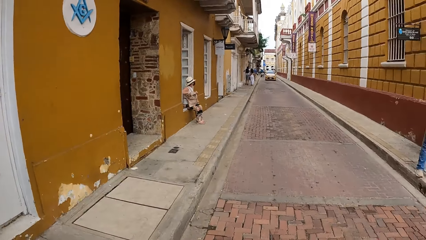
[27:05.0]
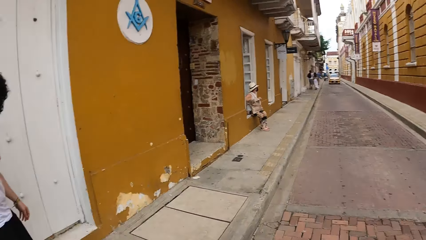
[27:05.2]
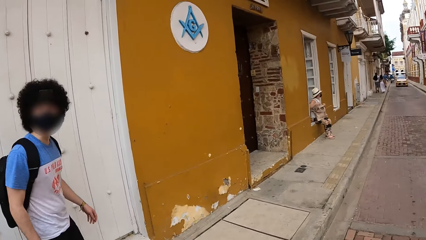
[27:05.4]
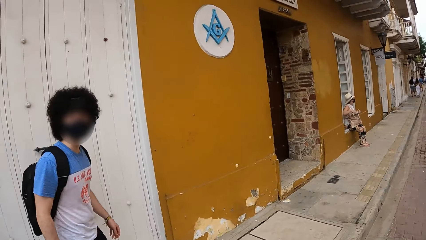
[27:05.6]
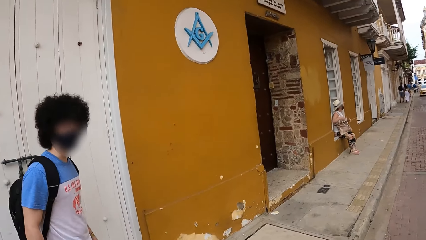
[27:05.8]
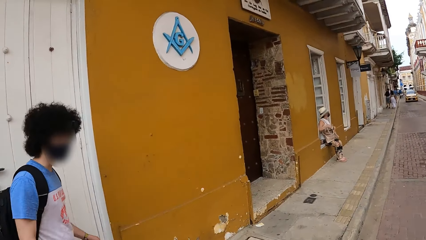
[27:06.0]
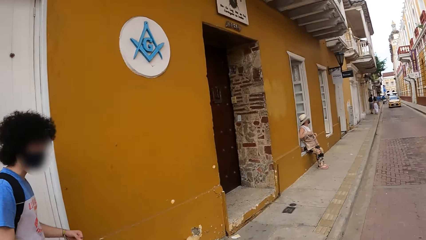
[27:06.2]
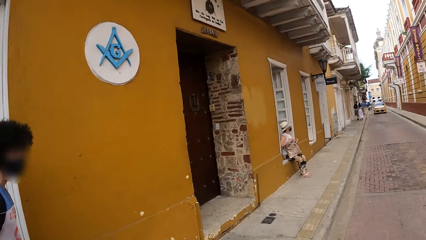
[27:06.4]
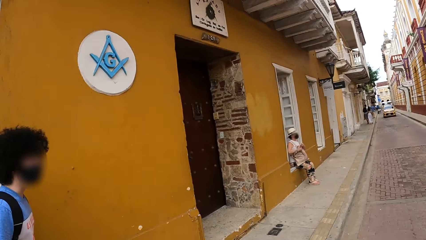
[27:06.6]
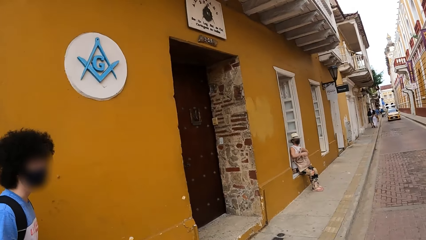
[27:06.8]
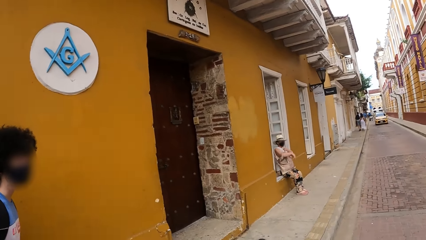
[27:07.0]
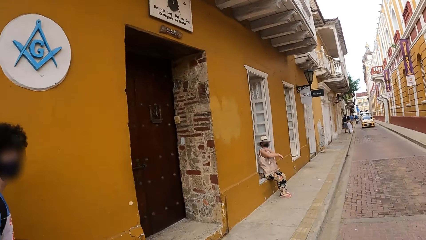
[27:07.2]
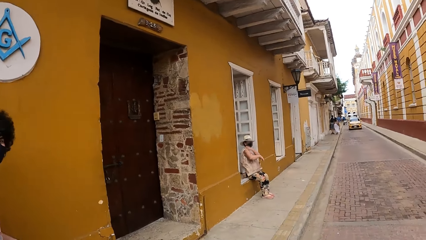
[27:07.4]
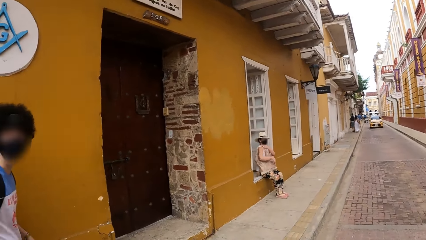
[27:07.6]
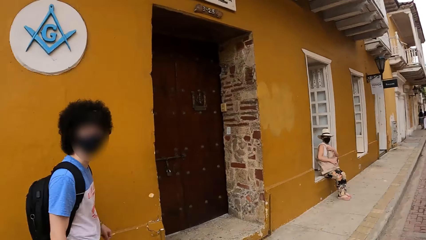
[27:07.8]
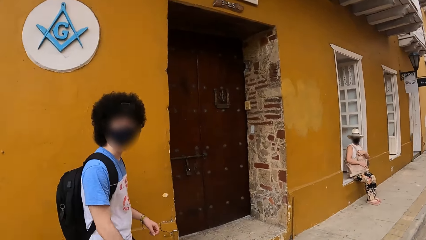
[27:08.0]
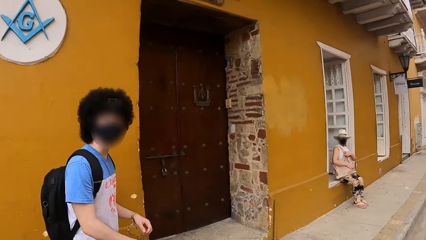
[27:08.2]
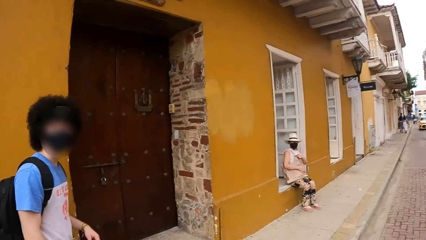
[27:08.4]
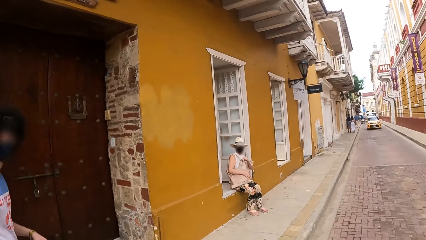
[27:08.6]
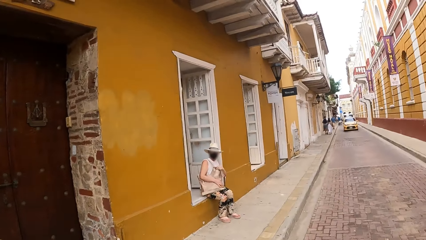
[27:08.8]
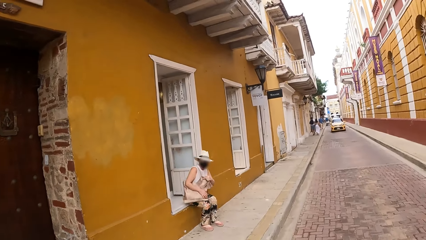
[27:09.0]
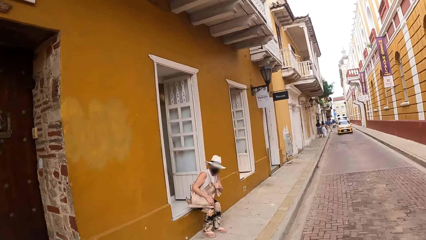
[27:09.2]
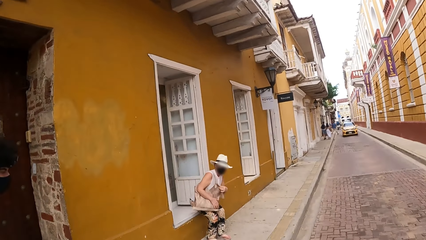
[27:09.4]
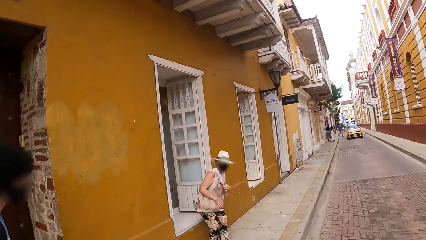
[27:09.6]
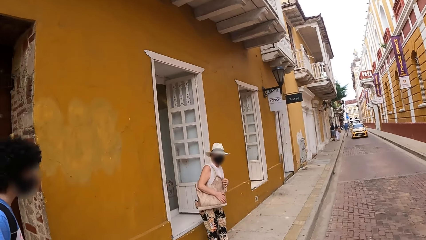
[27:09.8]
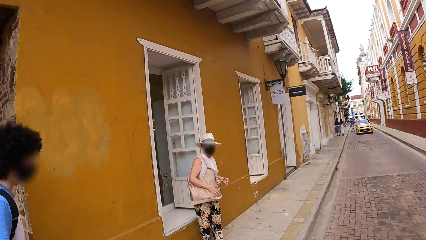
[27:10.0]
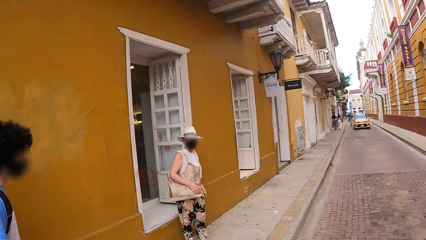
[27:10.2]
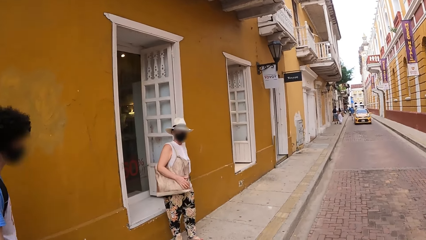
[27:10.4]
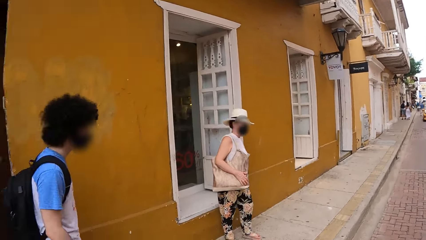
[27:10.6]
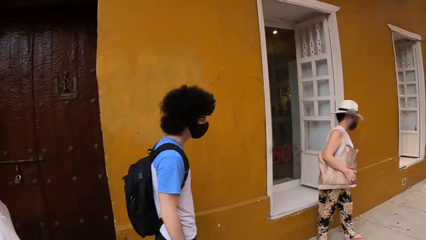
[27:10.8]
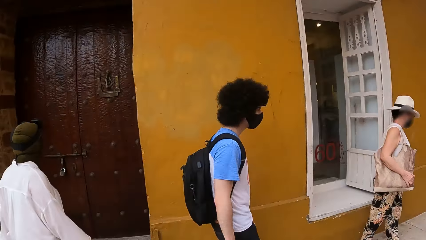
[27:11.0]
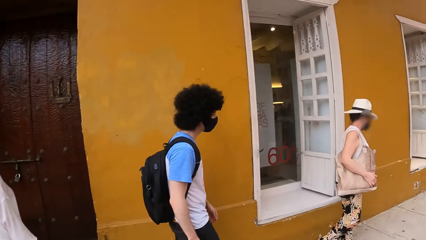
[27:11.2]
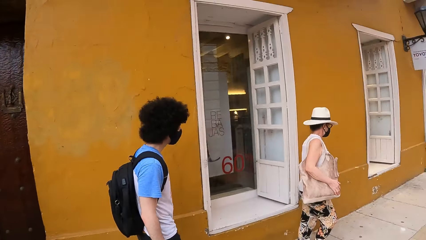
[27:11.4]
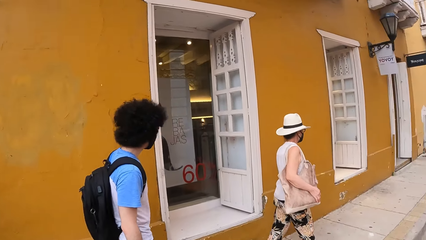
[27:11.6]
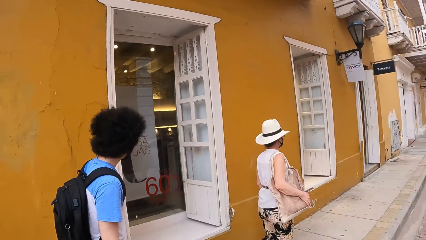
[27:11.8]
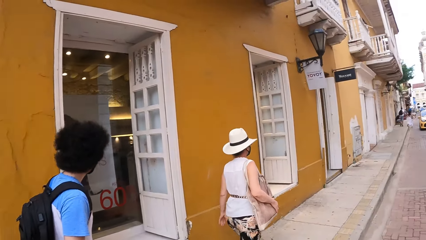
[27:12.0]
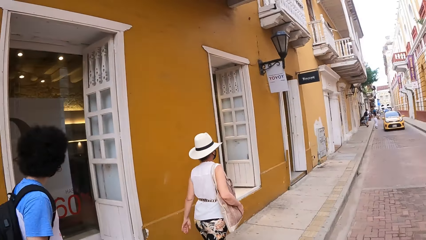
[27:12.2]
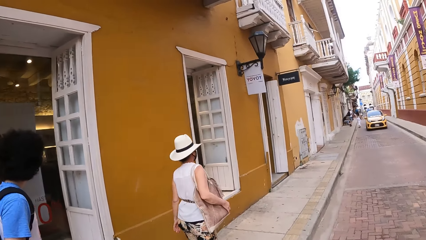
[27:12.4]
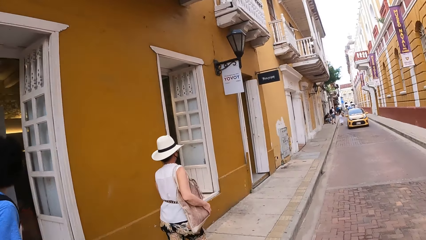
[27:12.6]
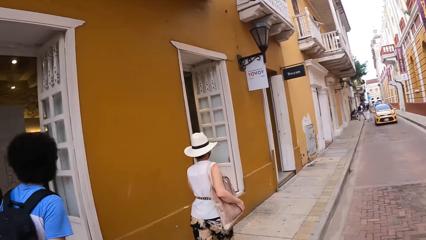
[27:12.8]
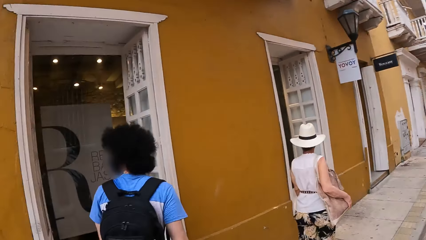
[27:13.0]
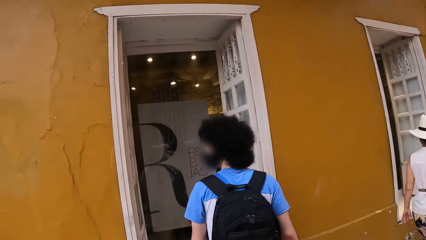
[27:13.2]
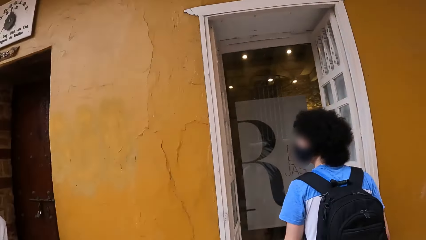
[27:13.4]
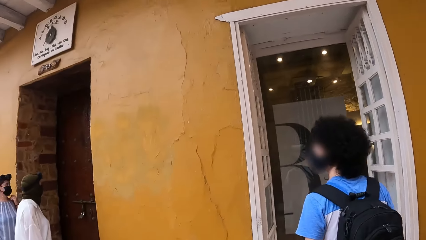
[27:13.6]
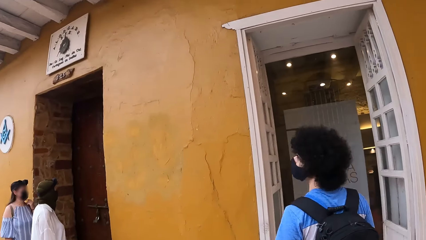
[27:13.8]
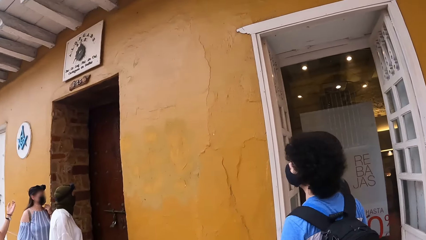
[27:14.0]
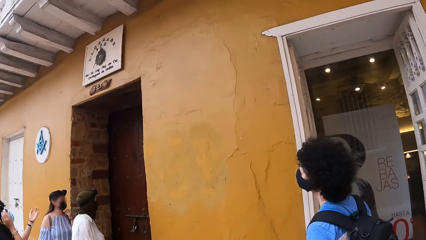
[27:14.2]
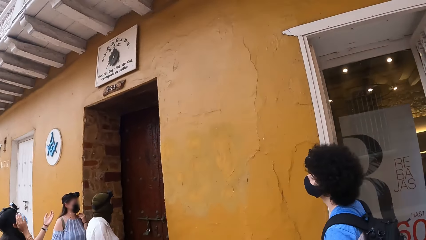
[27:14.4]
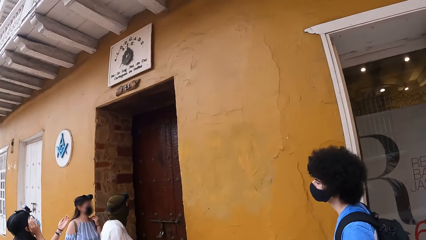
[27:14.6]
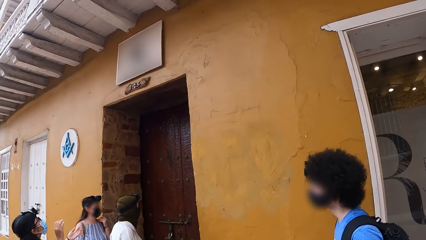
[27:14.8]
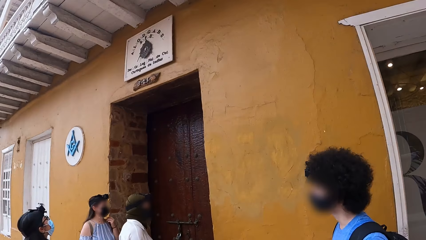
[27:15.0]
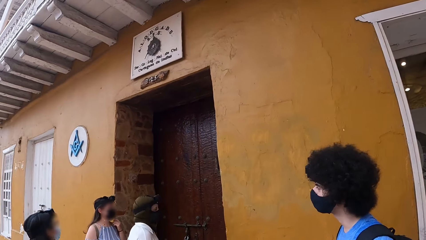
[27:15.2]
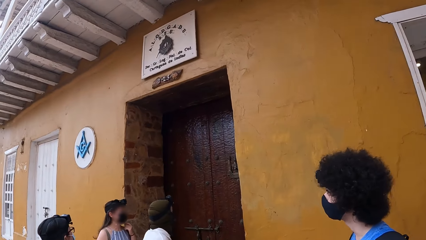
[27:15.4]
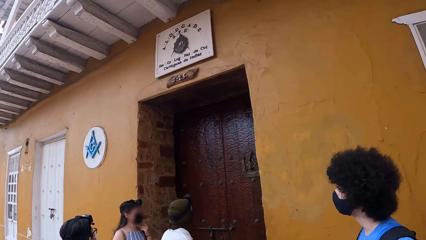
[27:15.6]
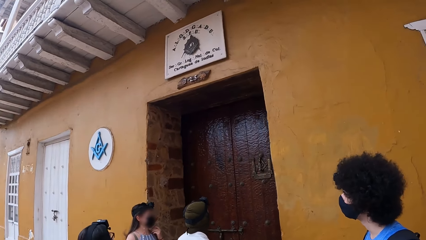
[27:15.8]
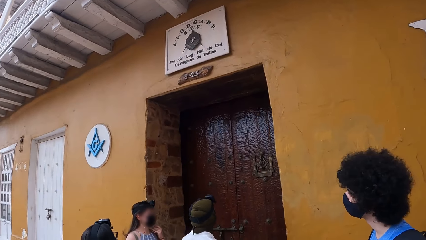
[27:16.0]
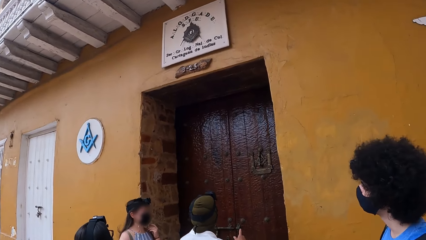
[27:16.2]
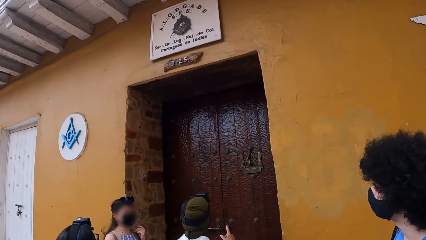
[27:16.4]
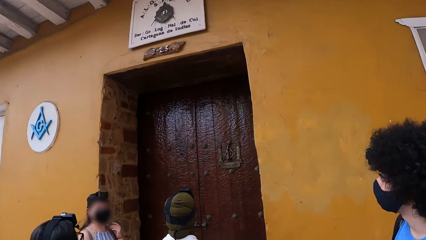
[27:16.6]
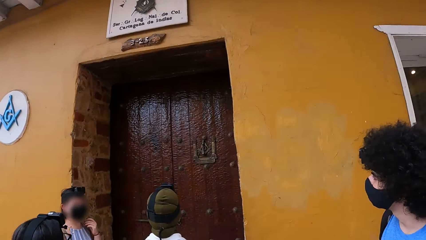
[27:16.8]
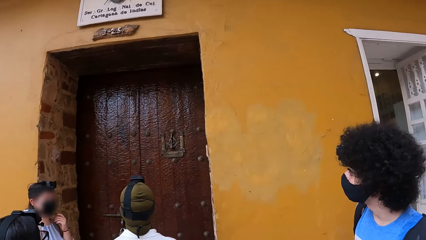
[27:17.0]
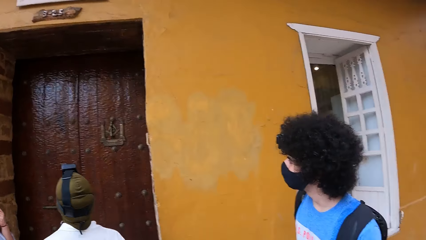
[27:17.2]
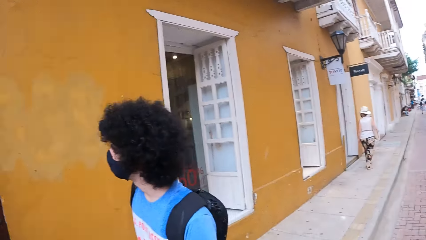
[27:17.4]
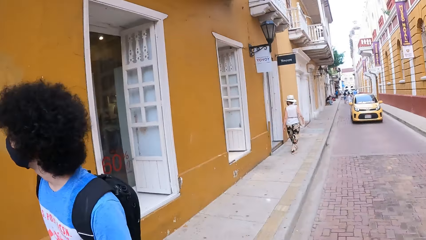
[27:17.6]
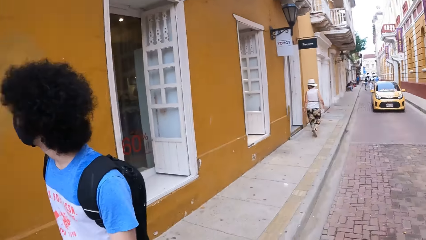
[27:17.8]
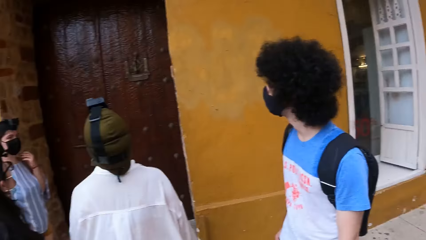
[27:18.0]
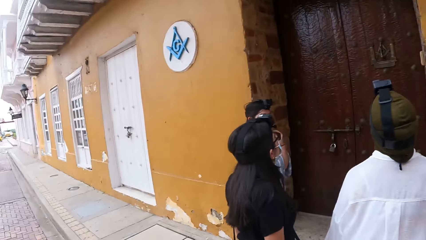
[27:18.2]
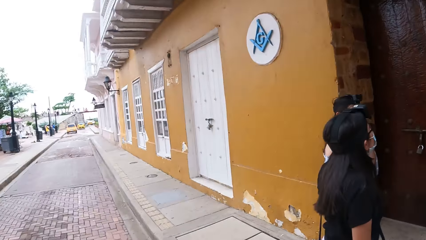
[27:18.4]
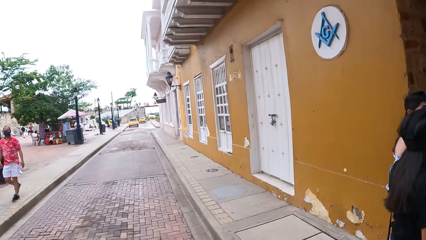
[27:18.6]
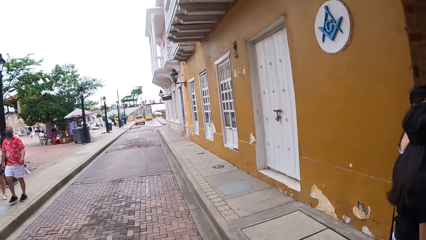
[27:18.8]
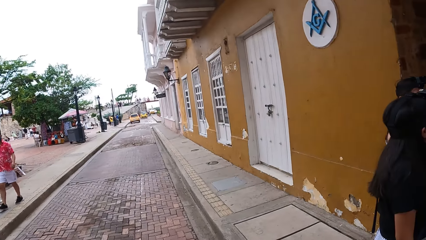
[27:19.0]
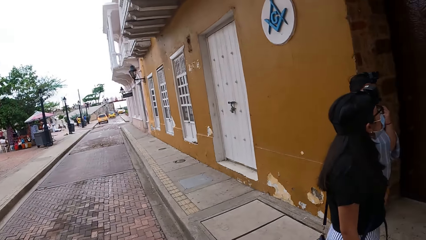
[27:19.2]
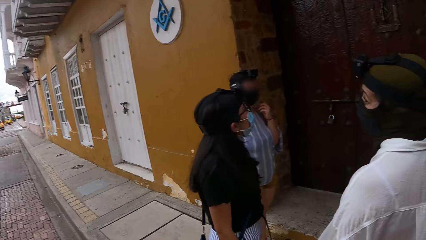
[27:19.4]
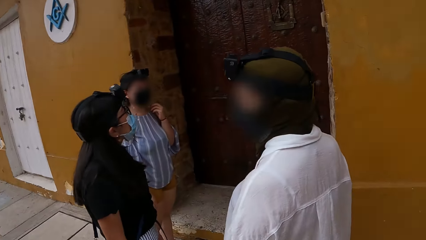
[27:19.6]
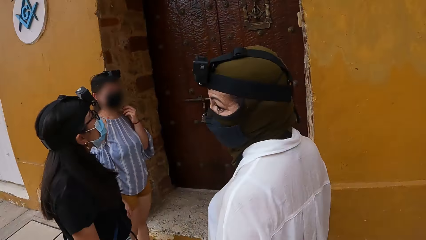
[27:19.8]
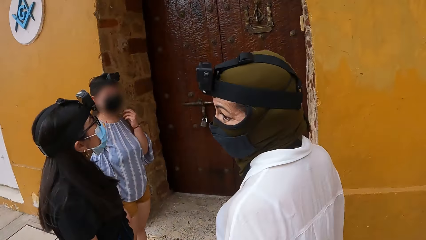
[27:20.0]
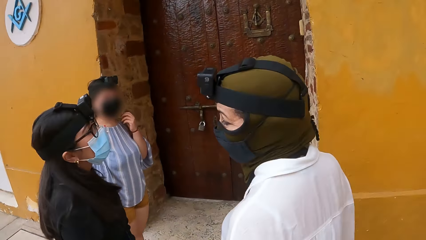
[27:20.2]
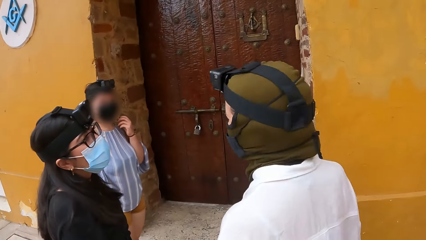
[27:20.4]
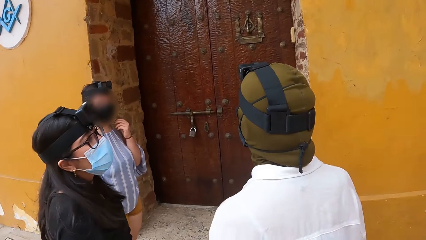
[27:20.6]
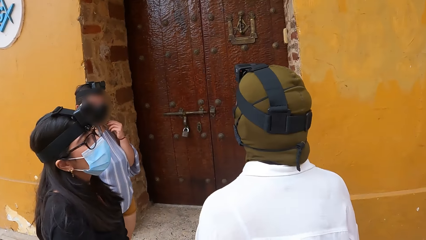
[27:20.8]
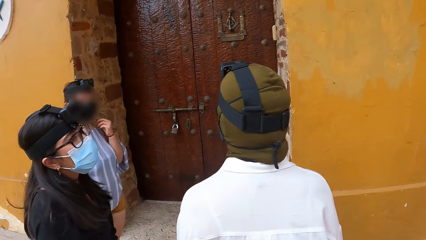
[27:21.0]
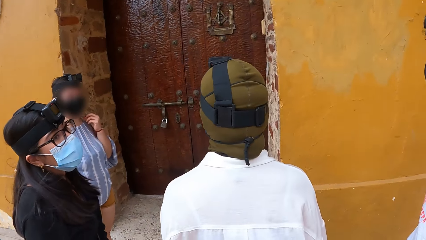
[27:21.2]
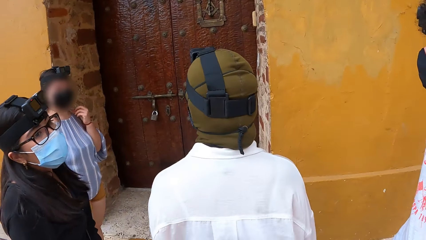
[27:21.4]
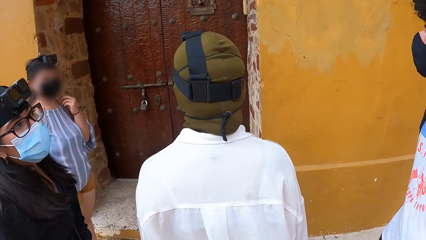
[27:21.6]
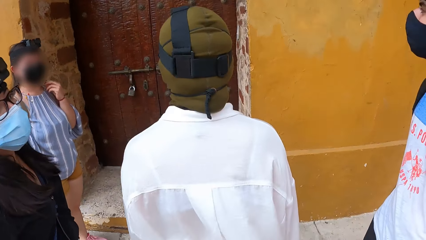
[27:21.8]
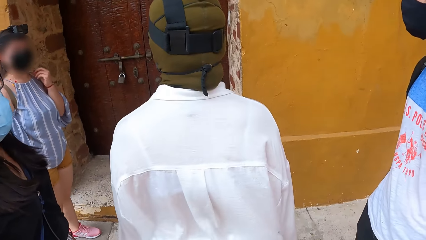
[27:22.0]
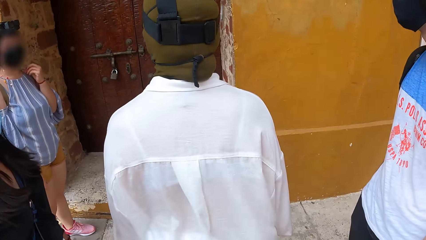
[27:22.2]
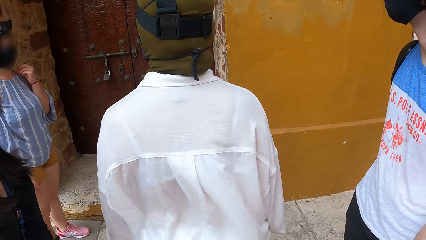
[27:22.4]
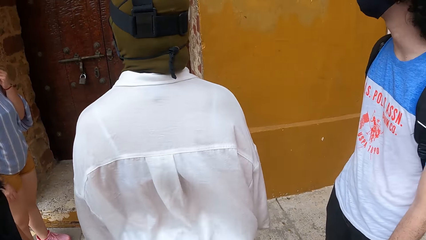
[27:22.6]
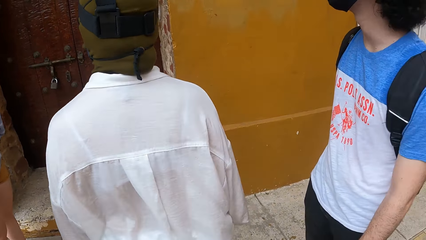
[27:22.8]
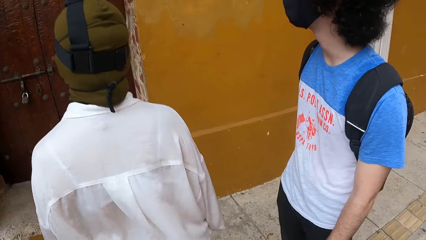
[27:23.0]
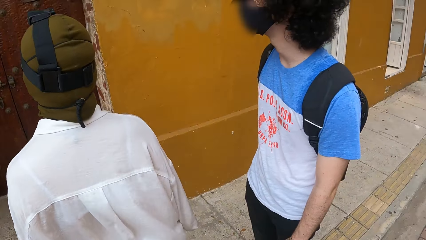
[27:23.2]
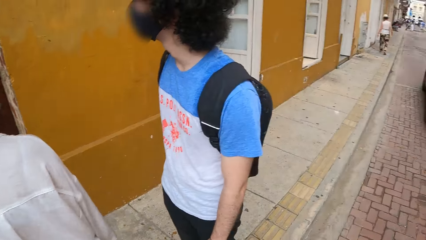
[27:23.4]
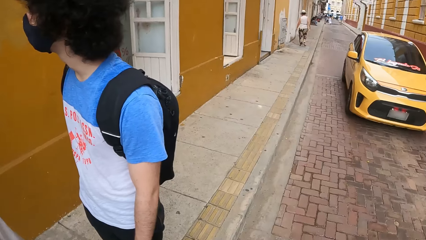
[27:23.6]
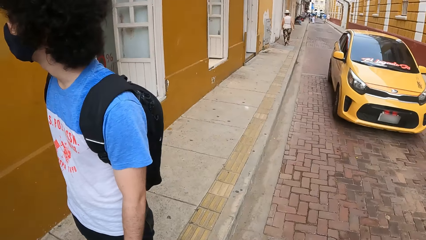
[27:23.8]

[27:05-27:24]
The camera wearer looks around.
